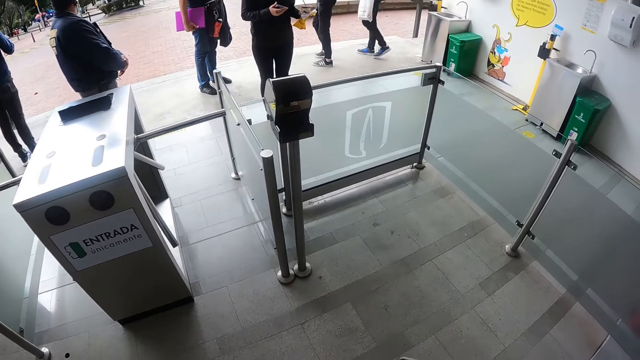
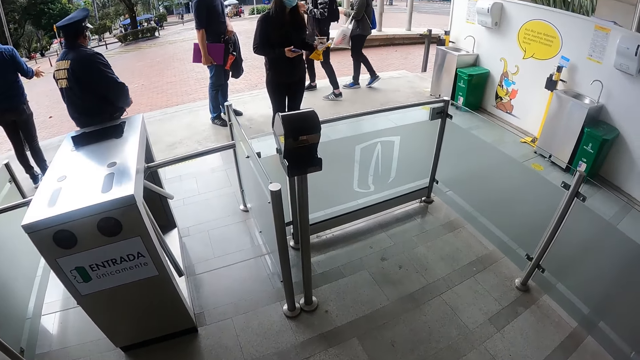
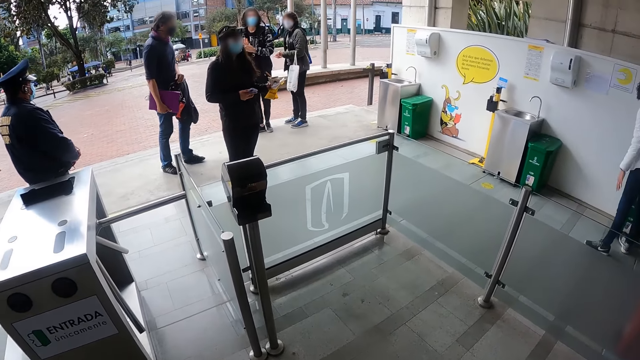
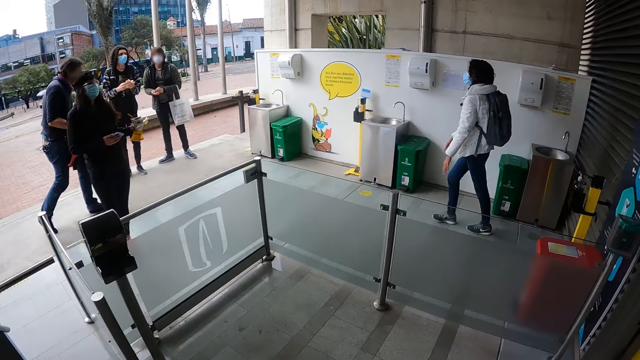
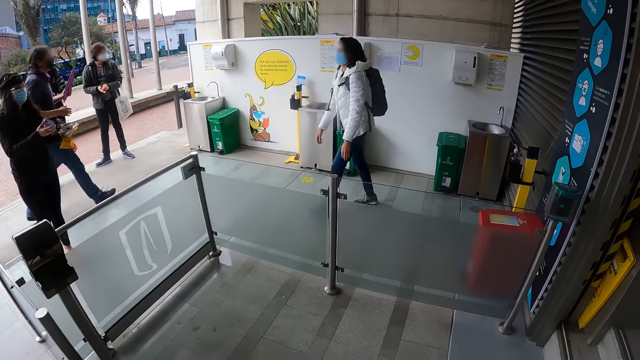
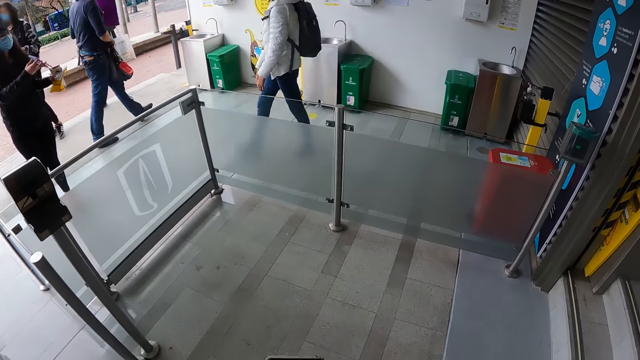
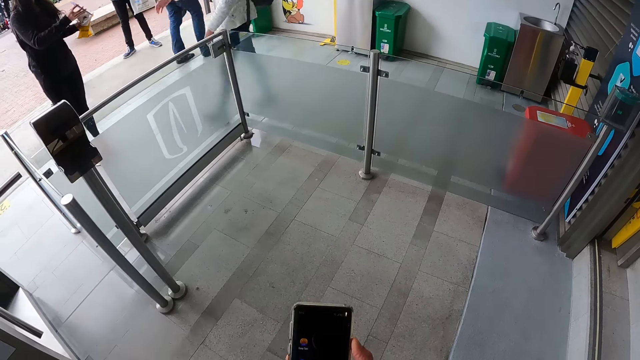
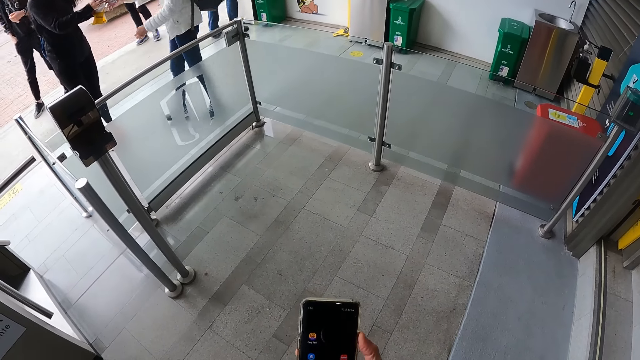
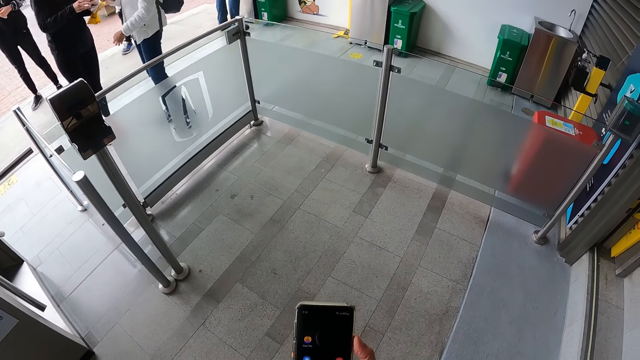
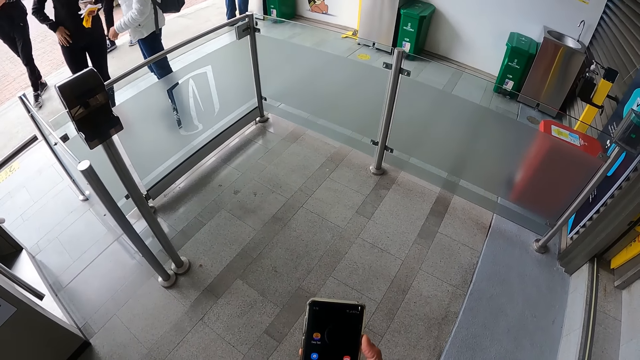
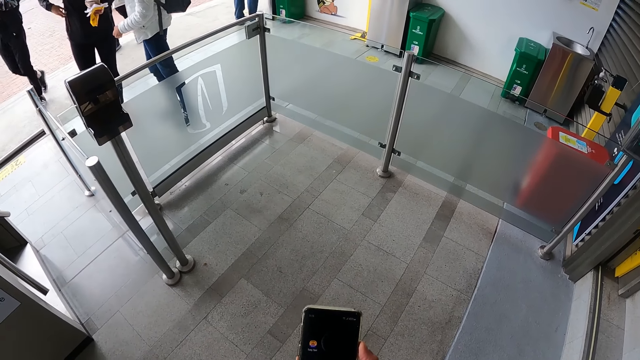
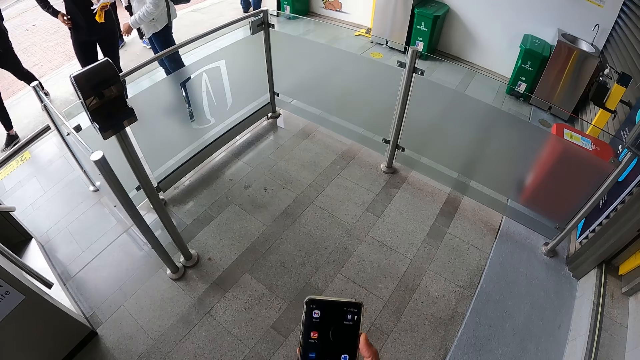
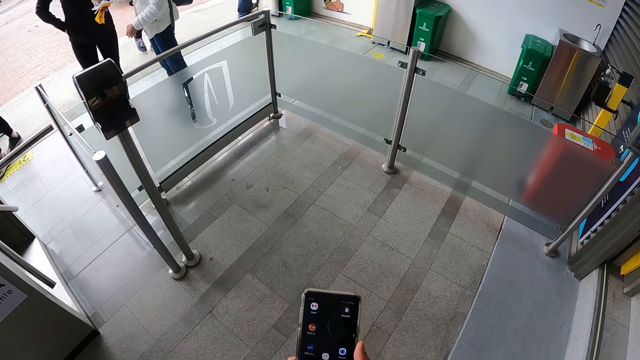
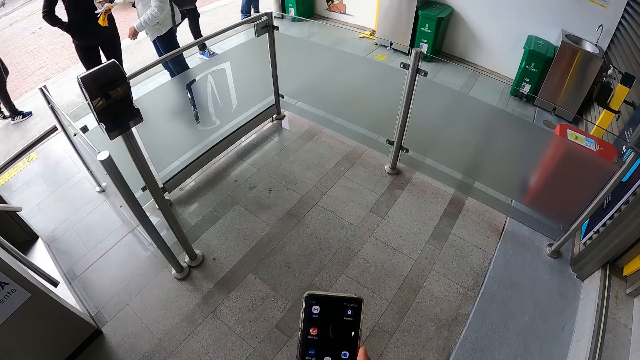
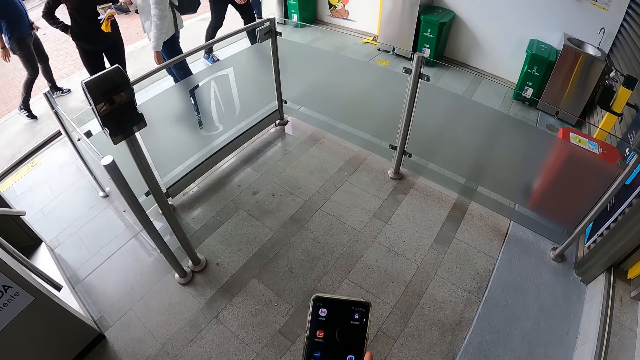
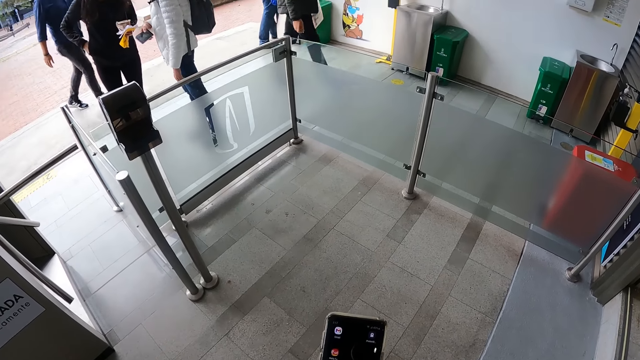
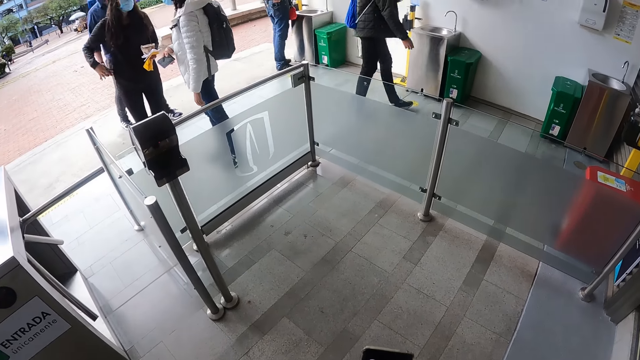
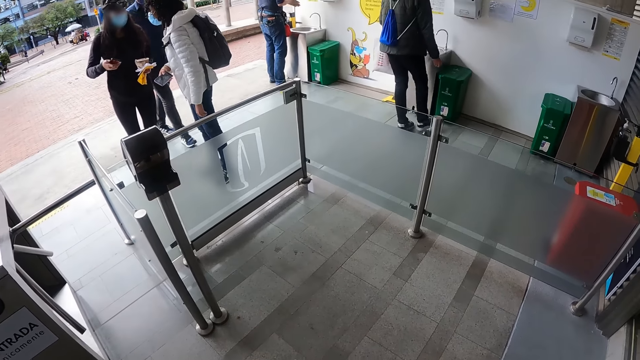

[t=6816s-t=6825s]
The camera wearer looks at a woman. They operate a phone.

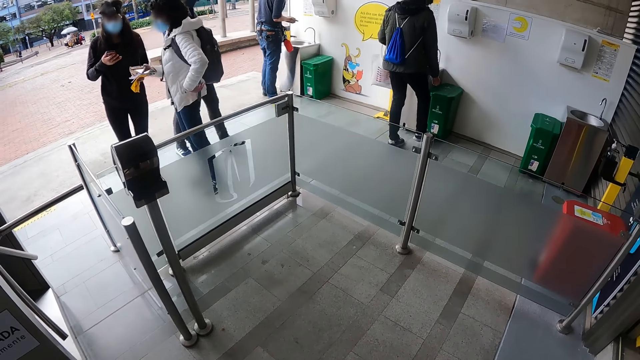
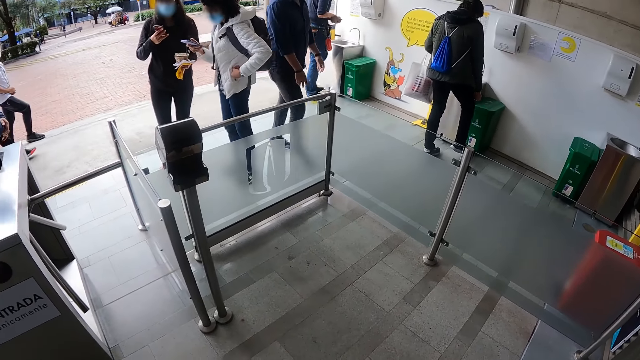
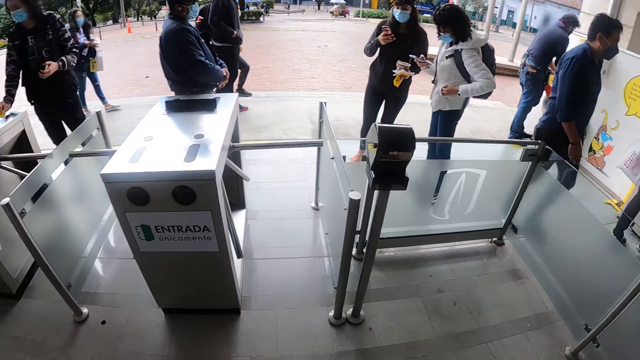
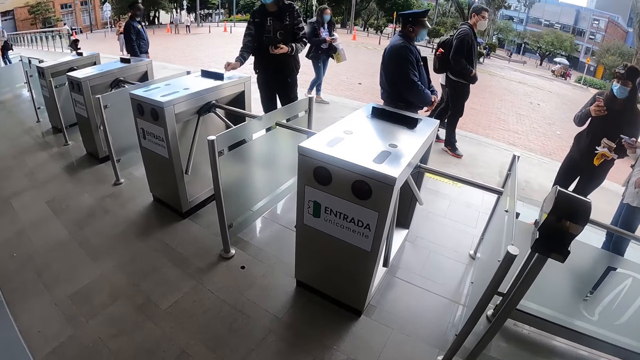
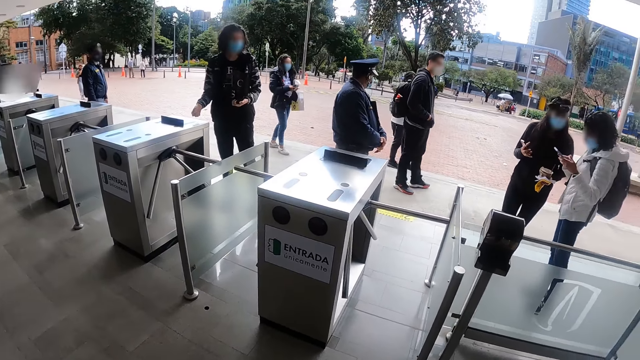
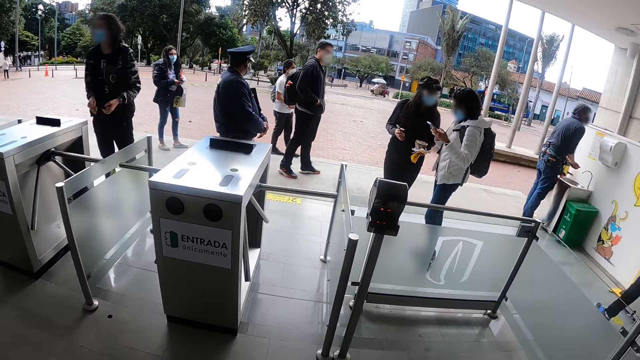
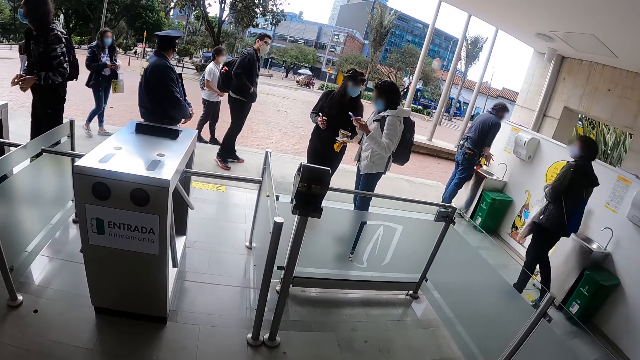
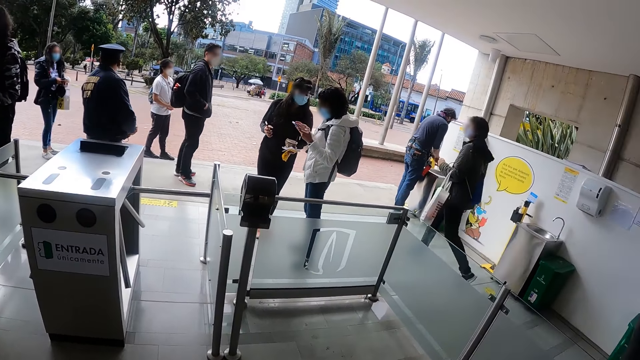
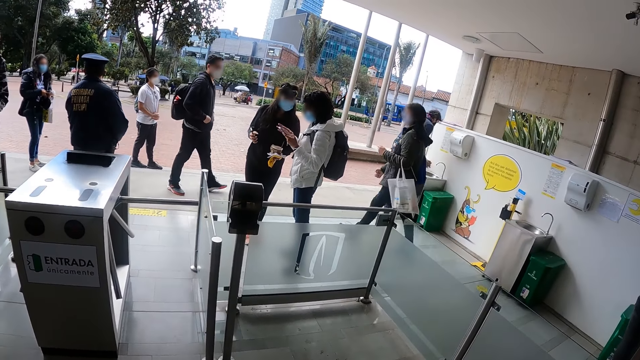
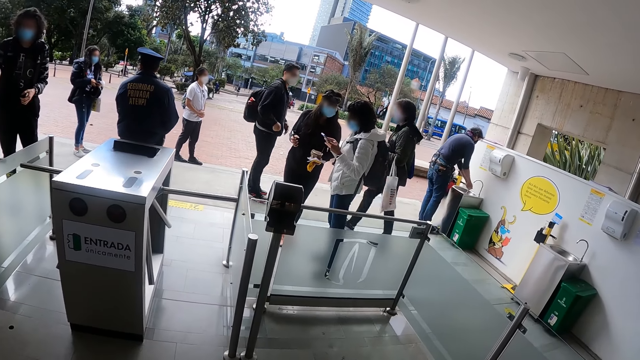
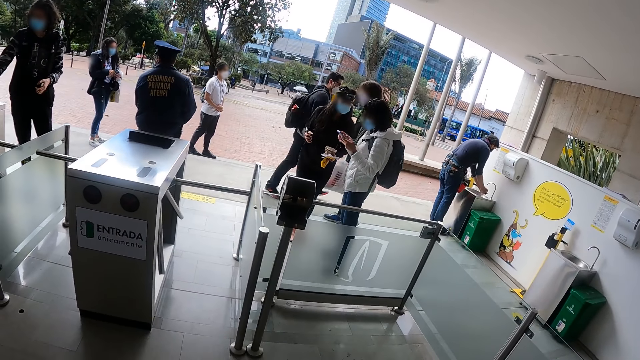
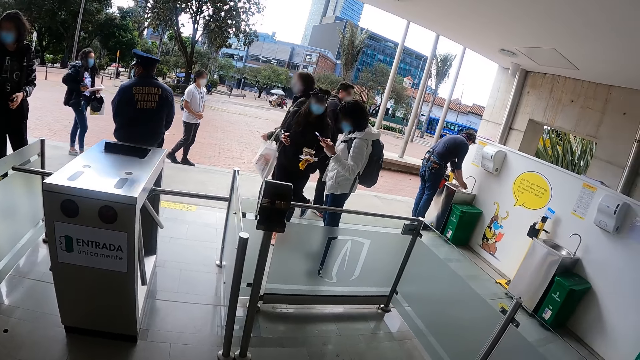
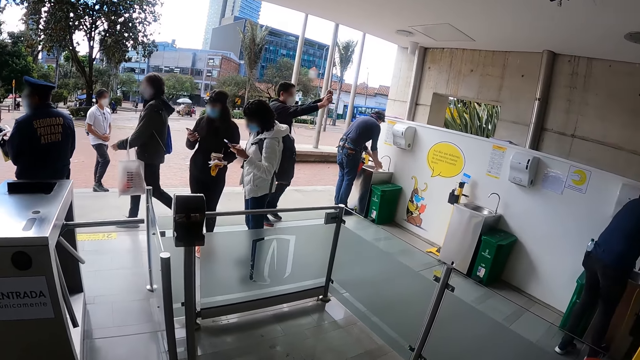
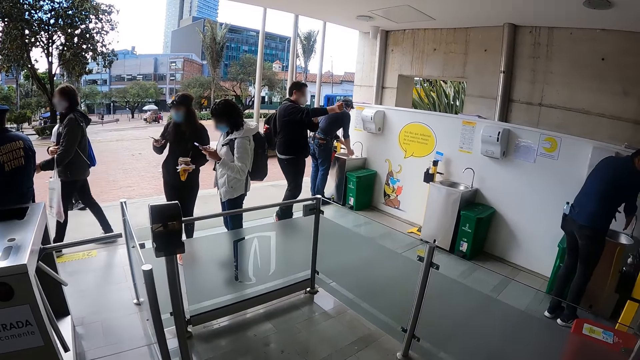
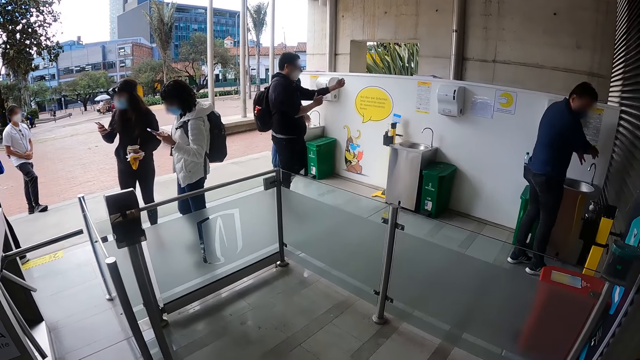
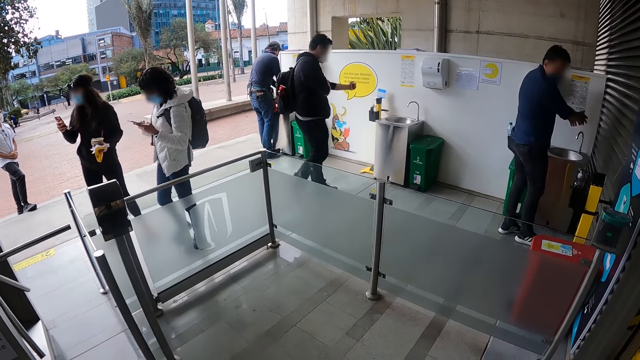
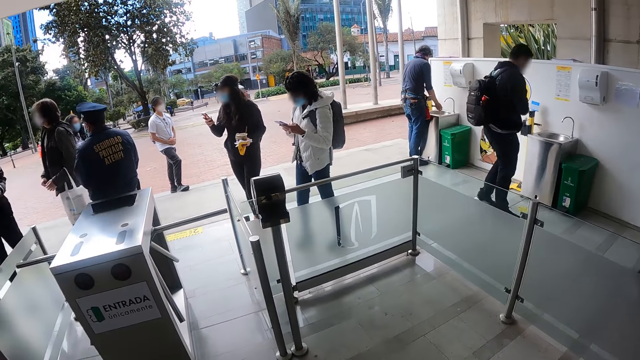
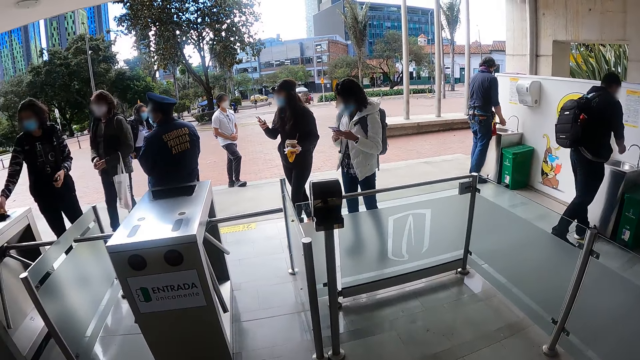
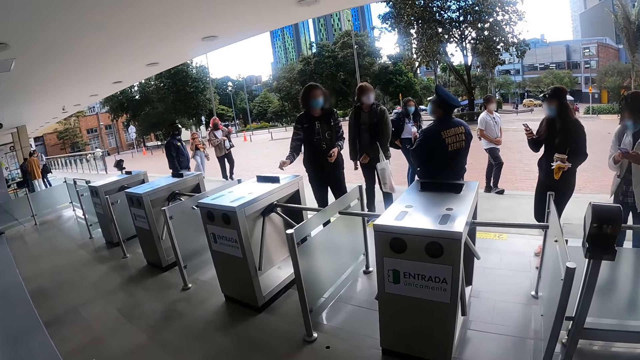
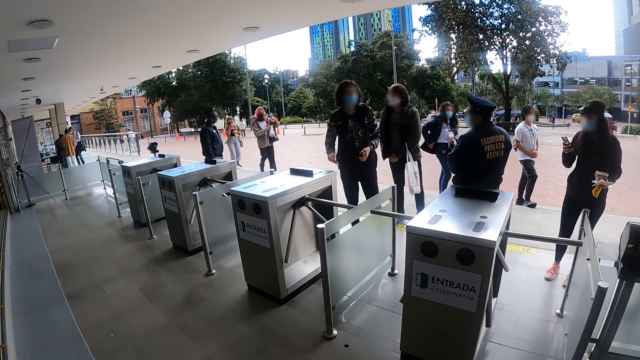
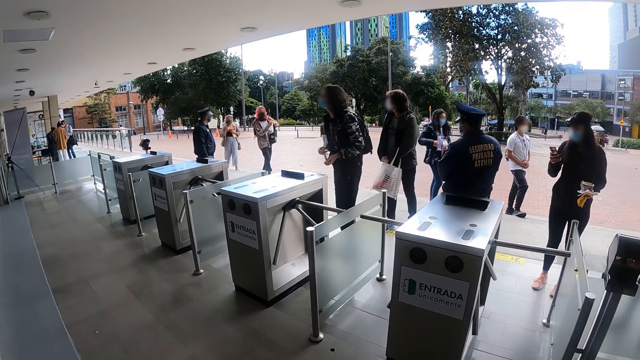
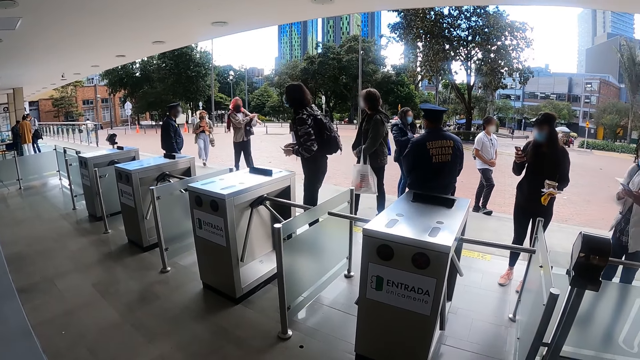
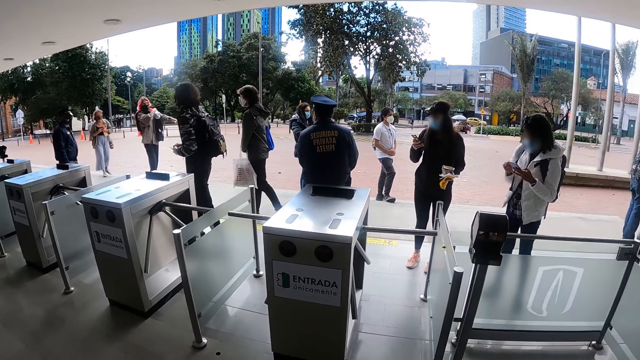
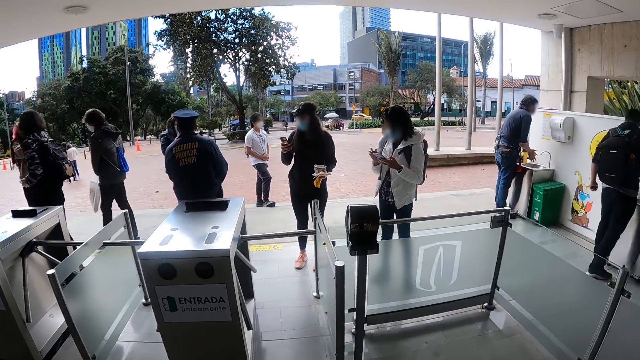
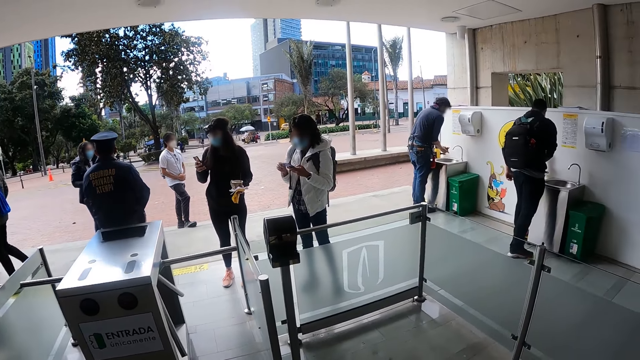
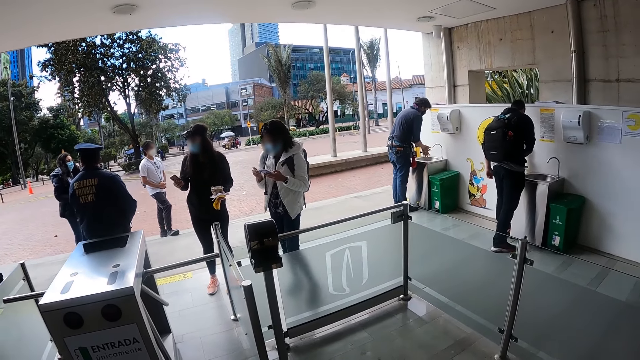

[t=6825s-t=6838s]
The camera wearer looks around. A woman operates a phone. Another woman operates a phone. The camera wearer looks at a man.
